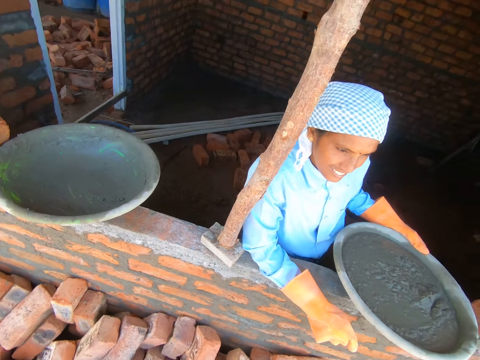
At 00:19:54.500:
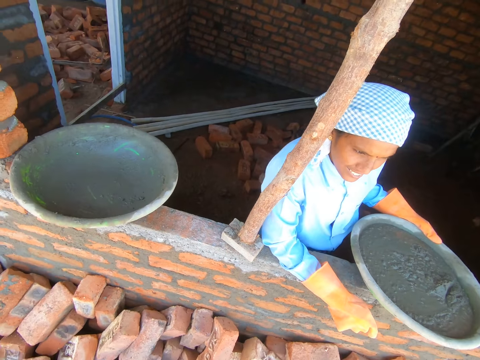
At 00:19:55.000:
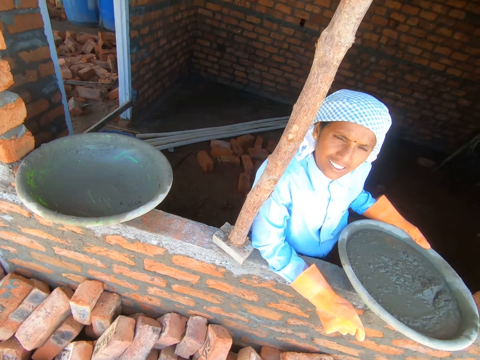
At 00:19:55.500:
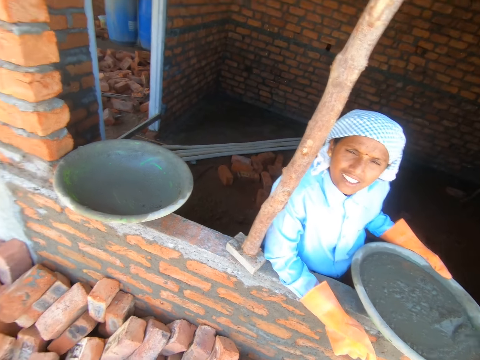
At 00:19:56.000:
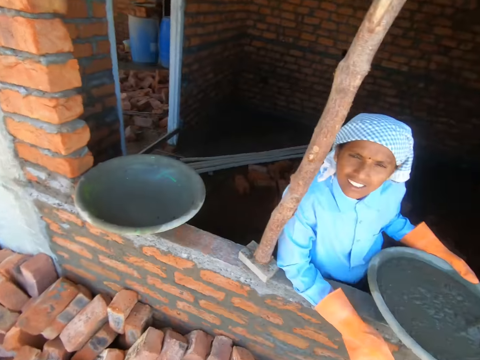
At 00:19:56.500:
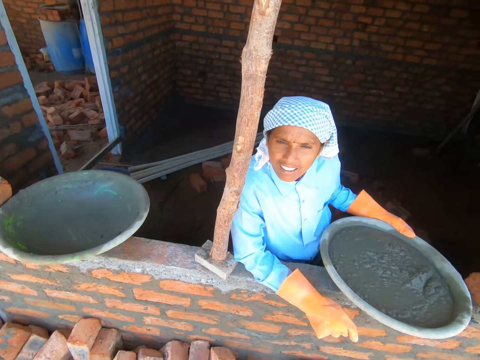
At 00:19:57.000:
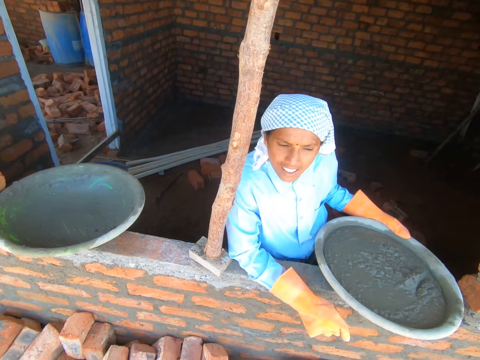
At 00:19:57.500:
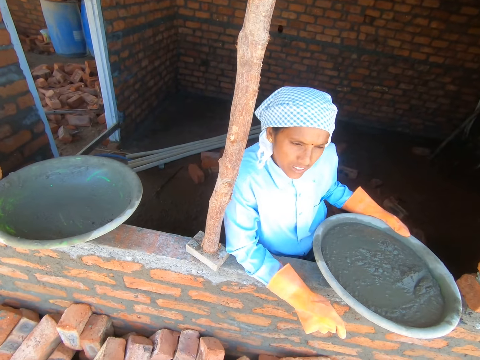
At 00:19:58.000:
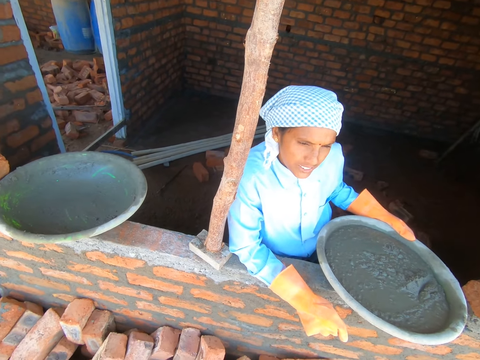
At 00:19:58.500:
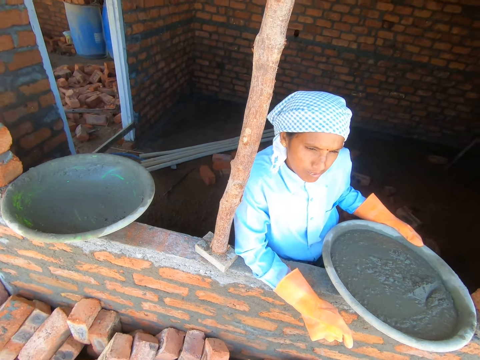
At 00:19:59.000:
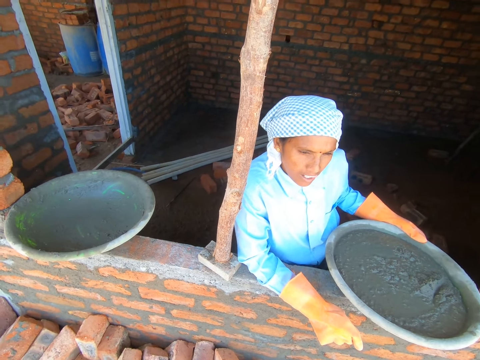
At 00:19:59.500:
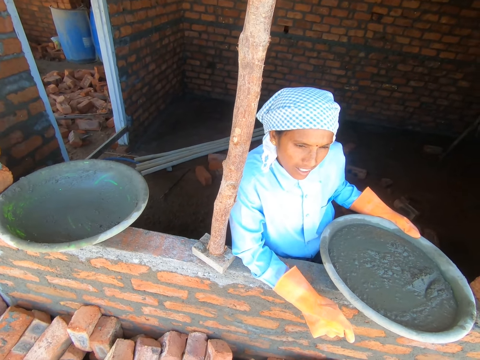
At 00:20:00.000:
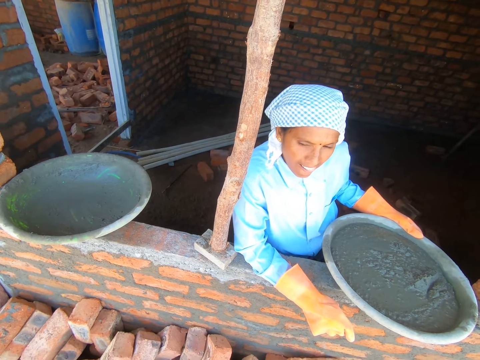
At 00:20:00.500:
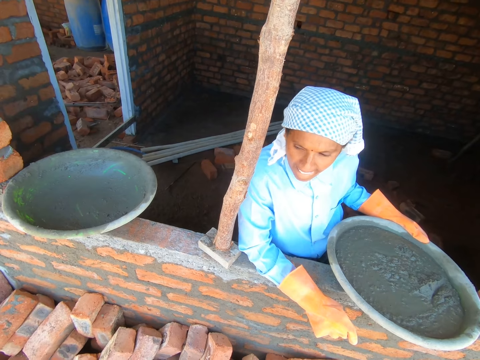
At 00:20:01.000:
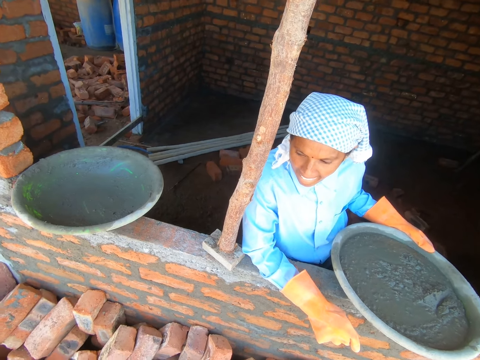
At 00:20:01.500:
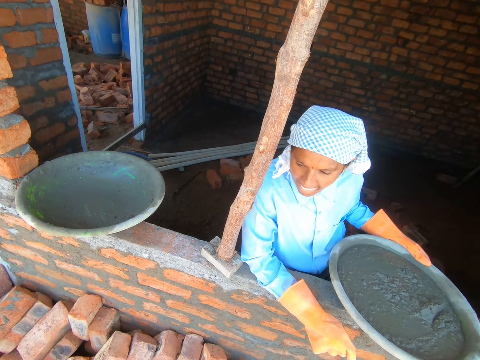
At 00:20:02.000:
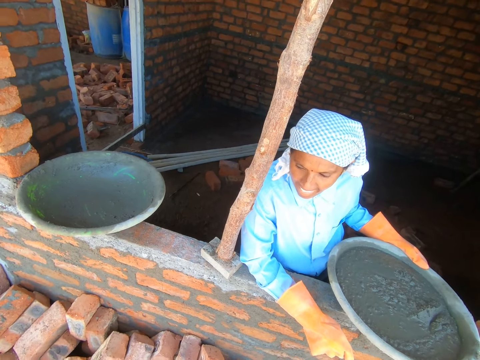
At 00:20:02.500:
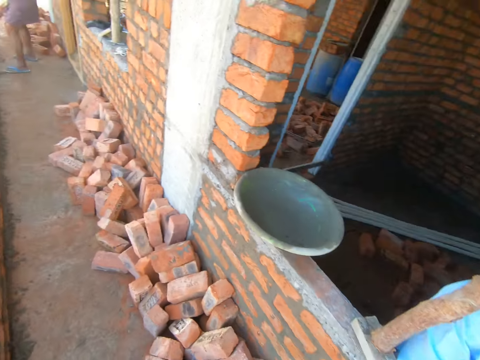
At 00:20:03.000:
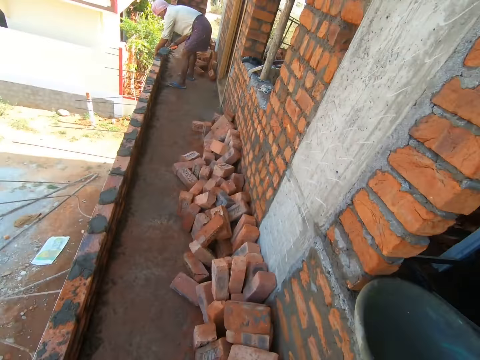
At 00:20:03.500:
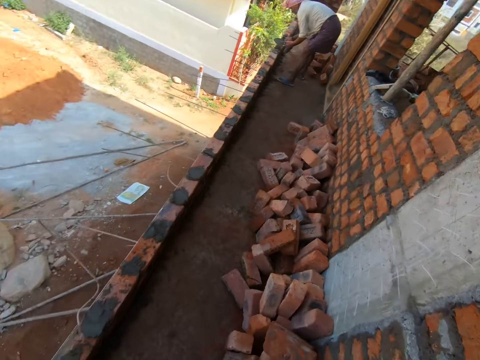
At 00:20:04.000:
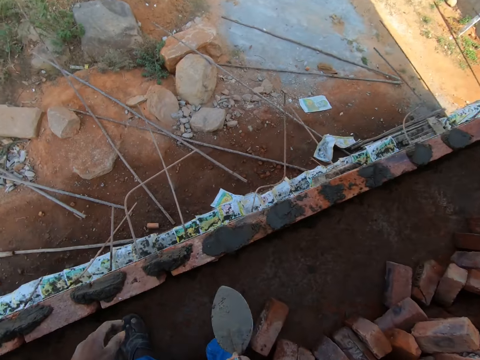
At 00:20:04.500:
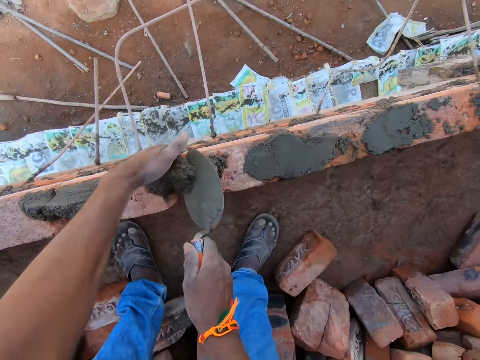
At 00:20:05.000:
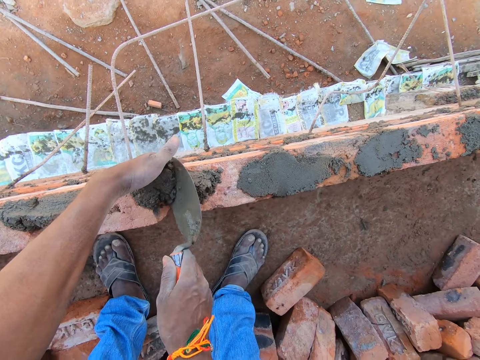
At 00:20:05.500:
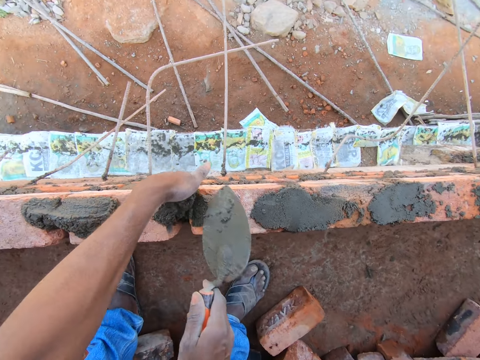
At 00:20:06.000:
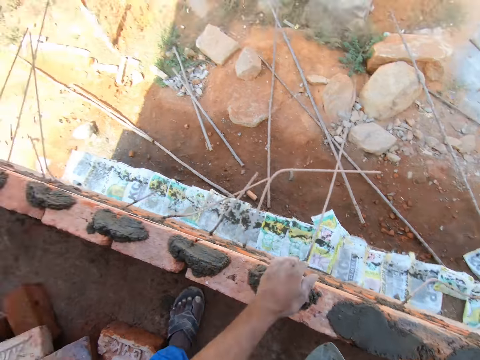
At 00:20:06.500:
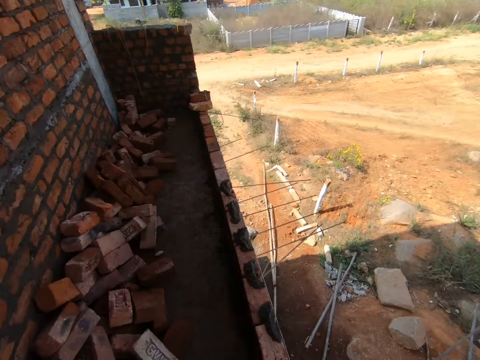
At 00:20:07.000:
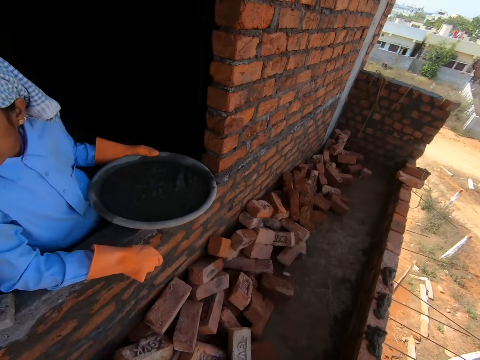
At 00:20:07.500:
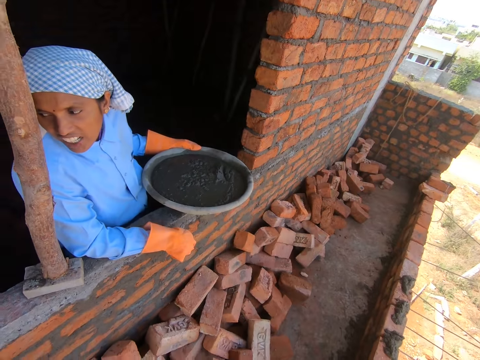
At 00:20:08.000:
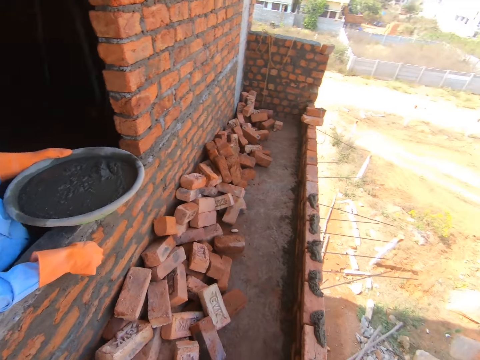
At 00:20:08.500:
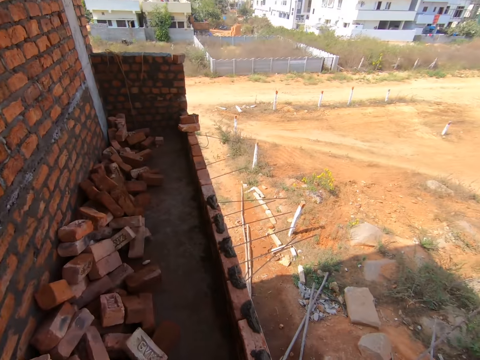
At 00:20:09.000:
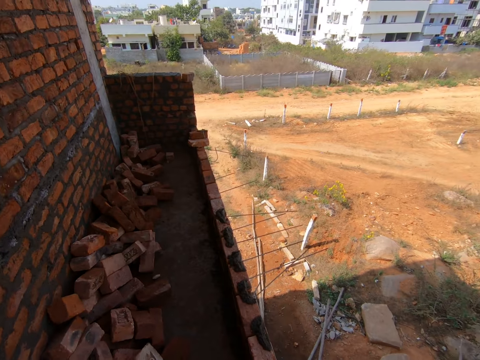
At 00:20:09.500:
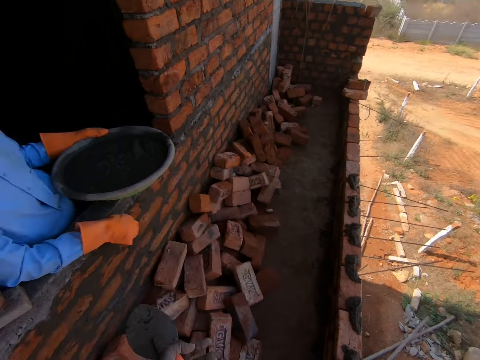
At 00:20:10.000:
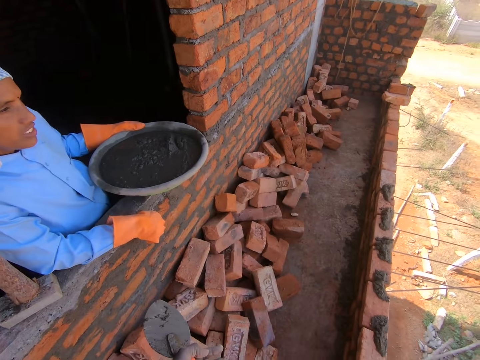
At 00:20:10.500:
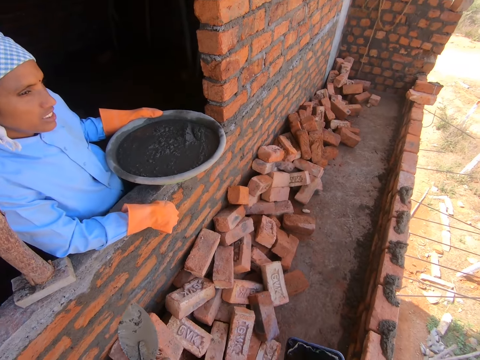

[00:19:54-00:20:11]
The camera wearer looks around the compound. They fill the gap between the bricks with a mortar, with the trowel. They look around the compound. A person converses with another person. The camera wearer looks at the person and looks around the compound.

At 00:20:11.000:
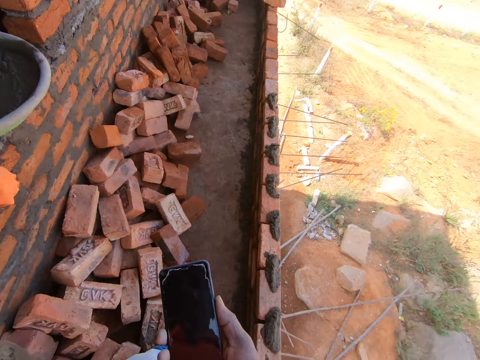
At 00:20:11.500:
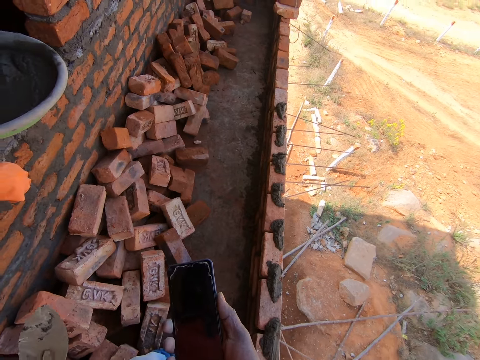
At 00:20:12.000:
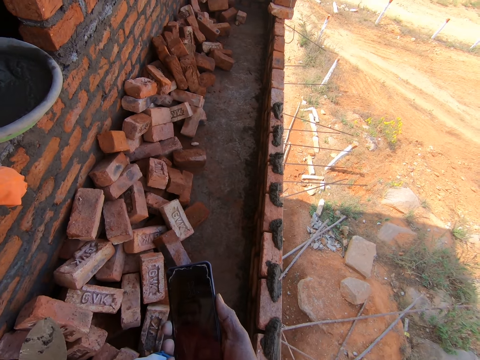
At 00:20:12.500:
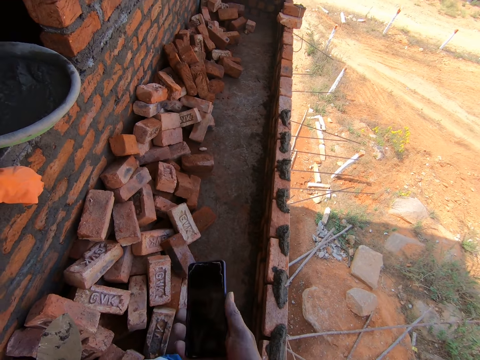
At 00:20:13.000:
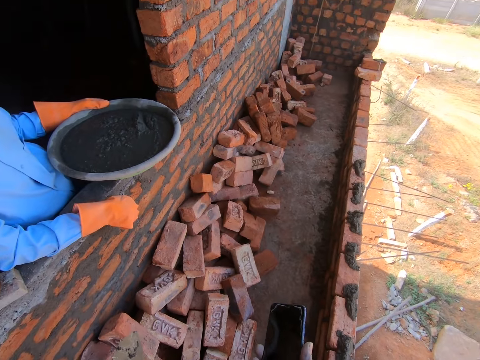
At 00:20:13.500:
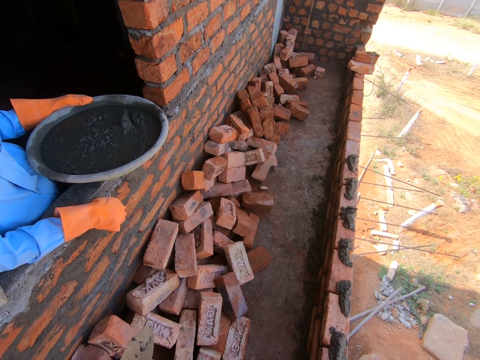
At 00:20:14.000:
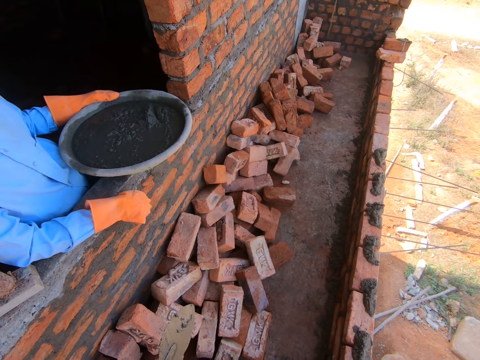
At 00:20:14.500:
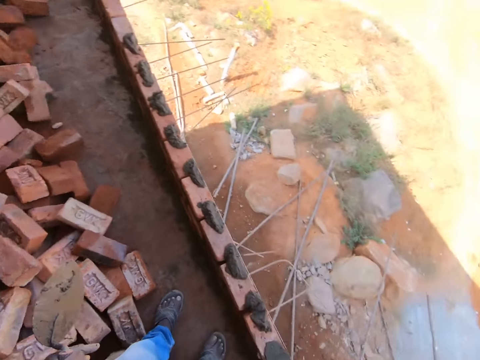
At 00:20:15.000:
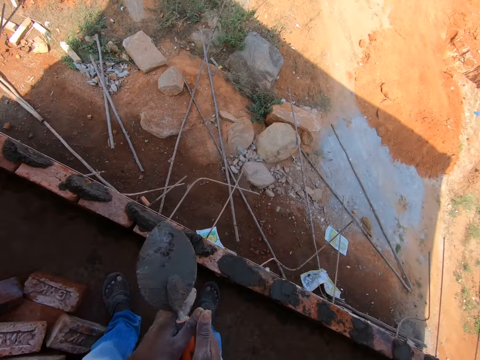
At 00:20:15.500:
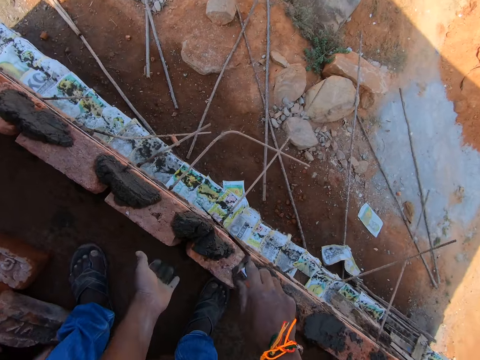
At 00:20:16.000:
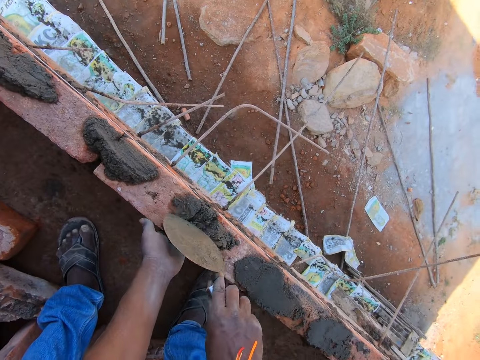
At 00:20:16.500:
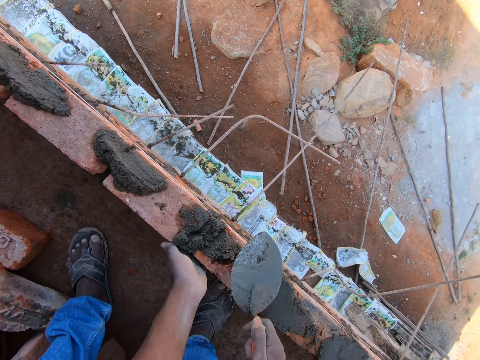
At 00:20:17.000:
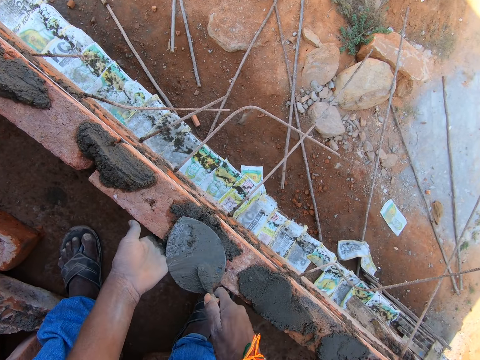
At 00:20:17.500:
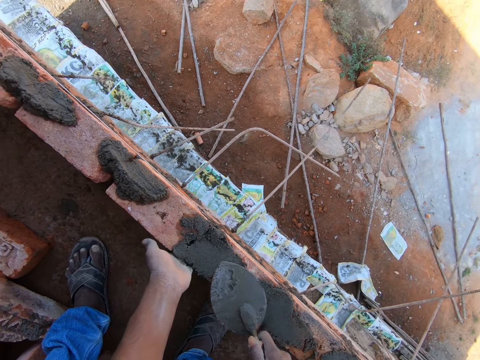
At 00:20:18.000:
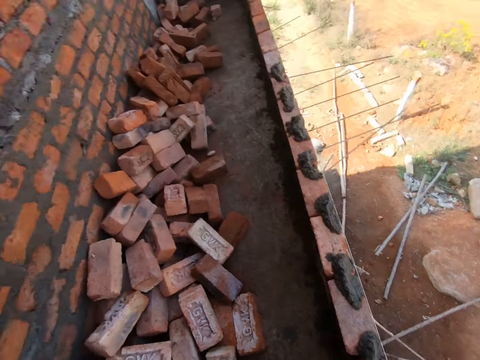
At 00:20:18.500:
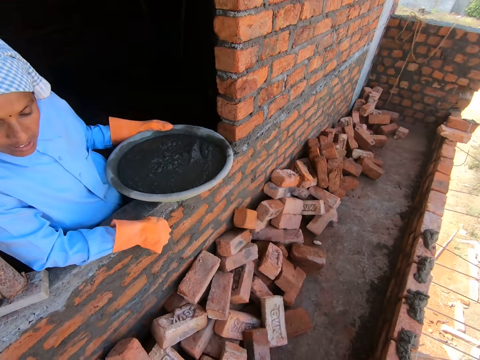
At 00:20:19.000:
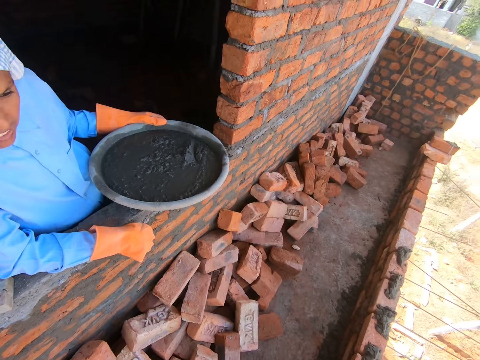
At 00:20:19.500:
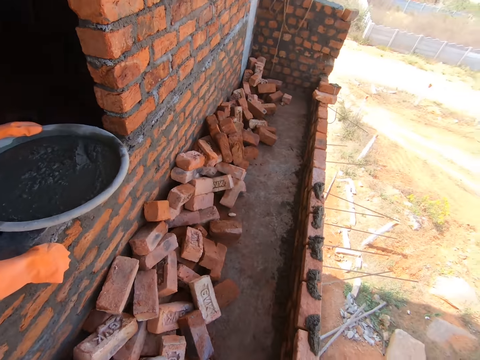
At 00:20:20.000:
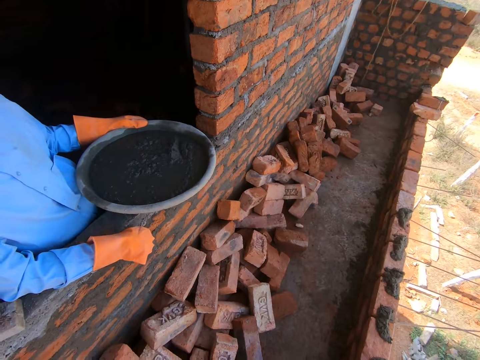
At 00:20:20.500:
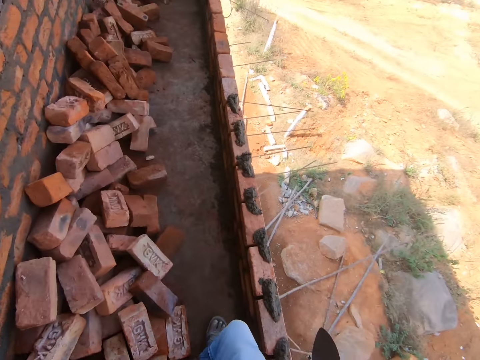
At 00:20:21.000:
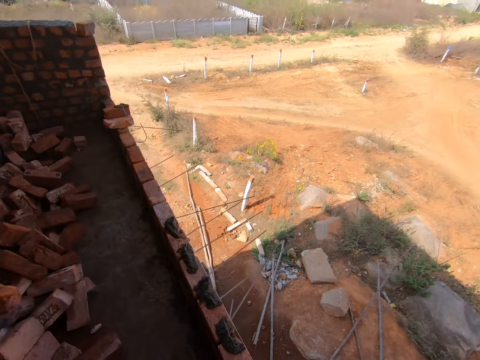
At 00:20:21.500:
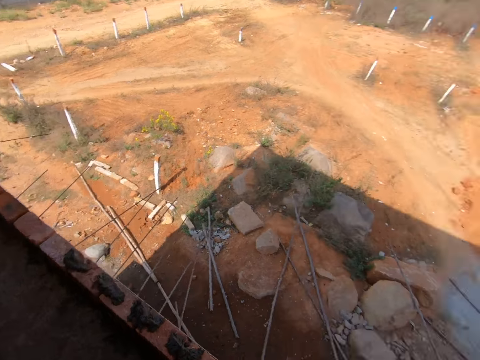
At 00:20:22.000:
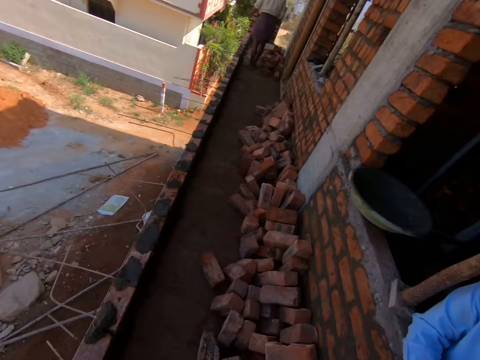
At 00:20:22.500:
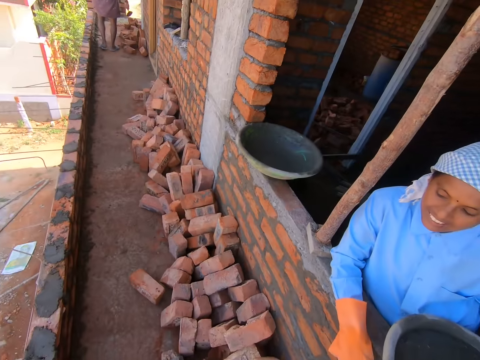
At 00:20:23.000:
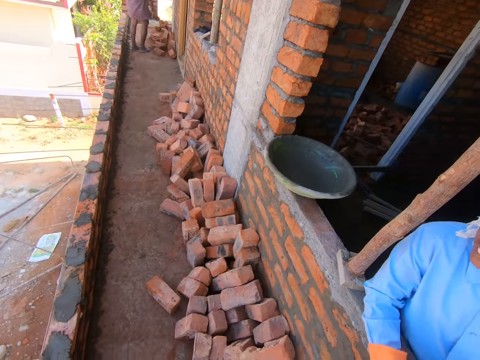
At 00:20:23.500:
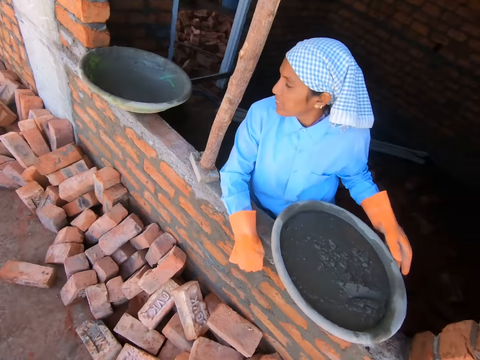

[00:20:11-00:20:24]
The camera wearer stares at the phone in his hand. He holds the phone with his right hand. He converses with a person. He looks around the compound. He fills the gap between the bricks with a mortar, with the trowel. He looks around the compound. He looks at the person. He looks around the compound. He converses with the person. He steps forward. He looks around the compound.
